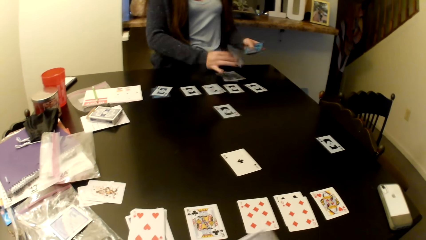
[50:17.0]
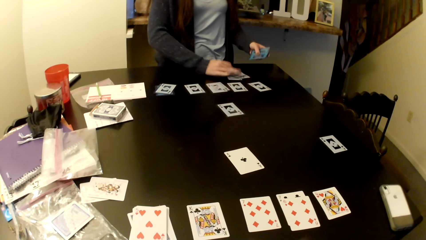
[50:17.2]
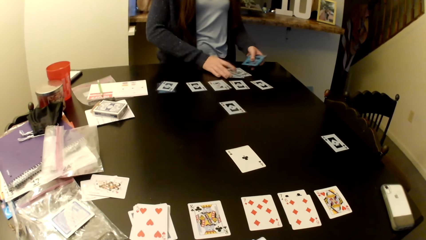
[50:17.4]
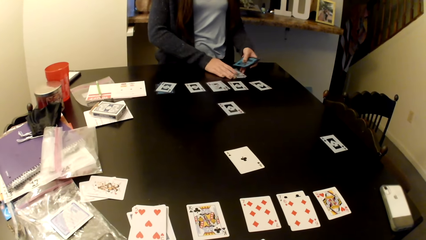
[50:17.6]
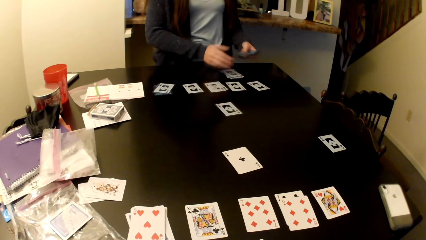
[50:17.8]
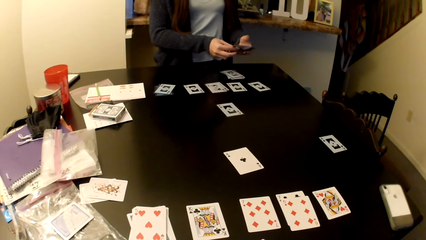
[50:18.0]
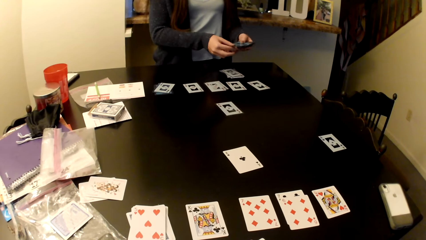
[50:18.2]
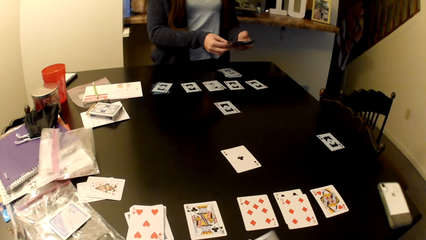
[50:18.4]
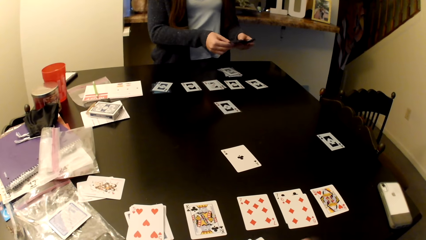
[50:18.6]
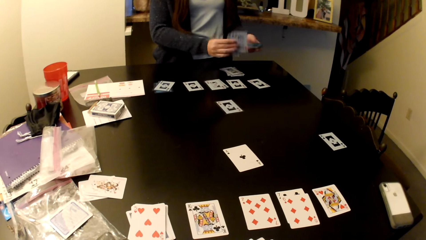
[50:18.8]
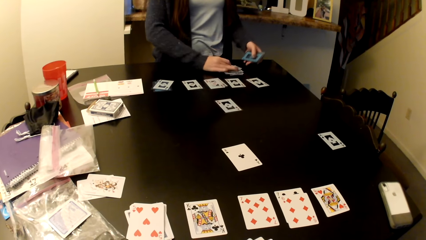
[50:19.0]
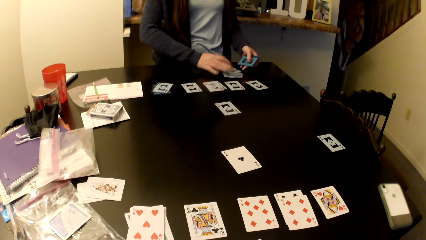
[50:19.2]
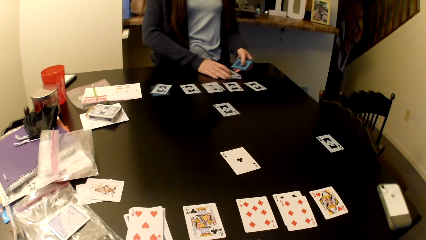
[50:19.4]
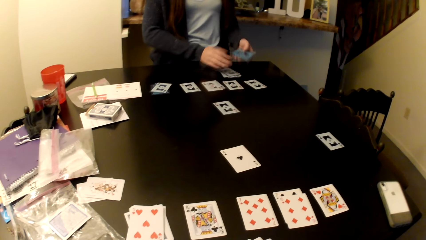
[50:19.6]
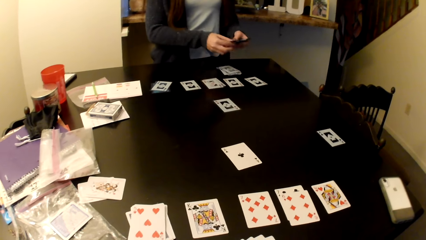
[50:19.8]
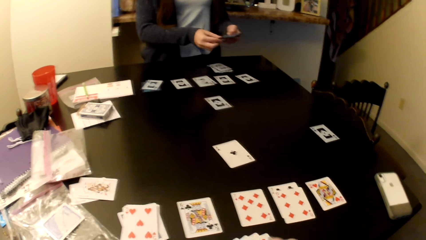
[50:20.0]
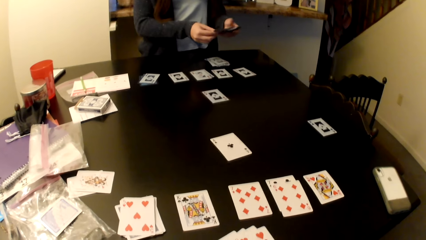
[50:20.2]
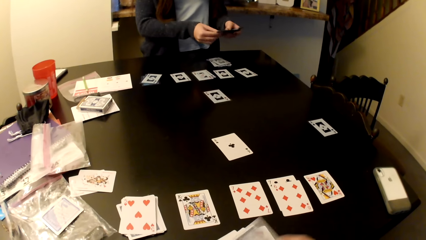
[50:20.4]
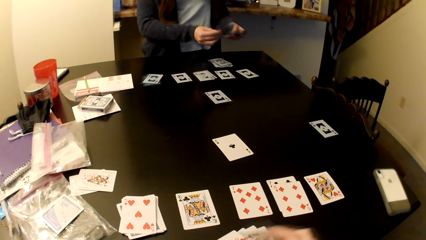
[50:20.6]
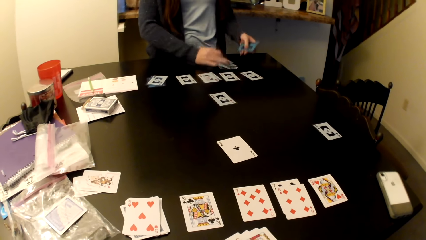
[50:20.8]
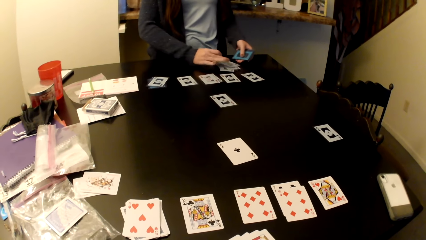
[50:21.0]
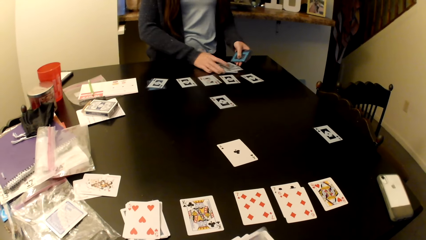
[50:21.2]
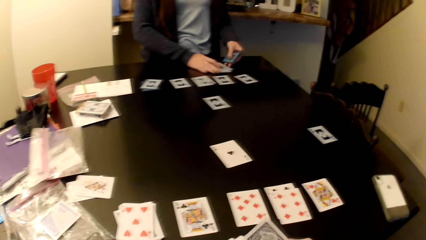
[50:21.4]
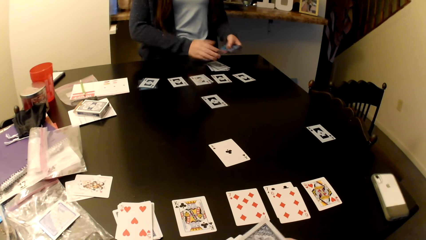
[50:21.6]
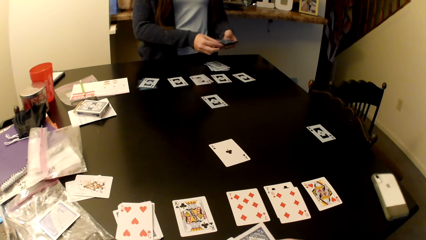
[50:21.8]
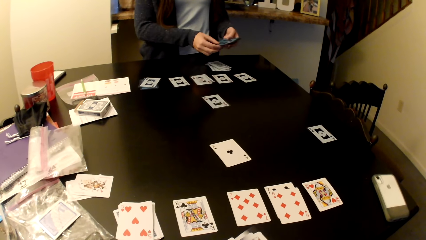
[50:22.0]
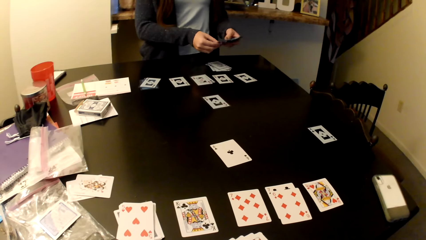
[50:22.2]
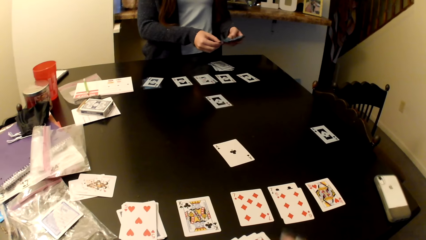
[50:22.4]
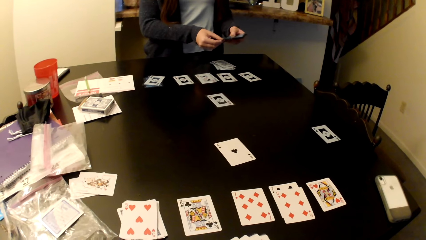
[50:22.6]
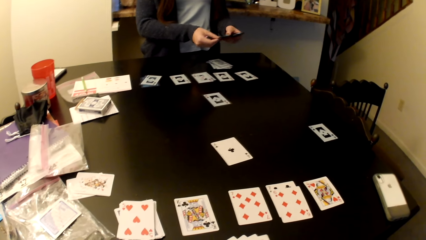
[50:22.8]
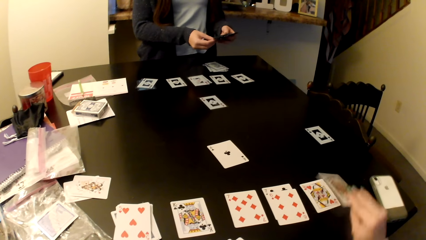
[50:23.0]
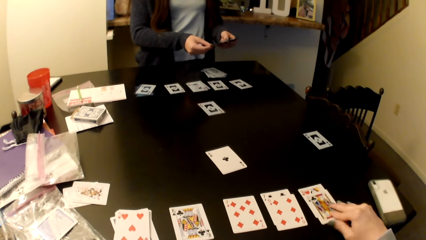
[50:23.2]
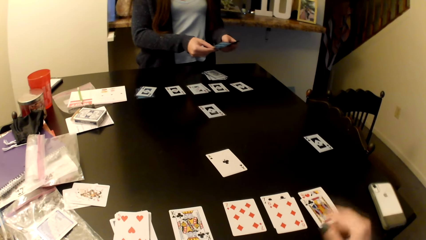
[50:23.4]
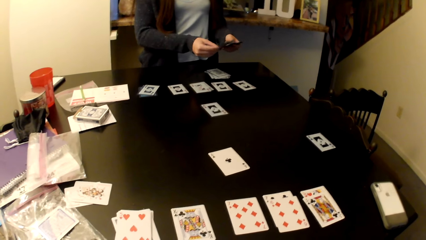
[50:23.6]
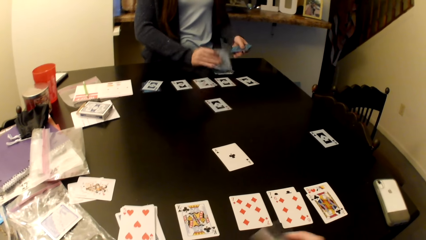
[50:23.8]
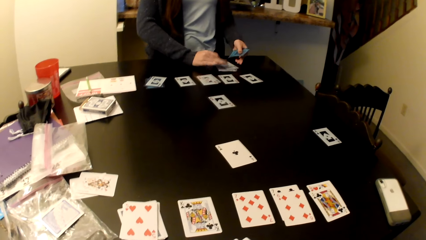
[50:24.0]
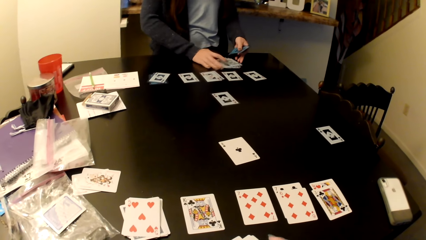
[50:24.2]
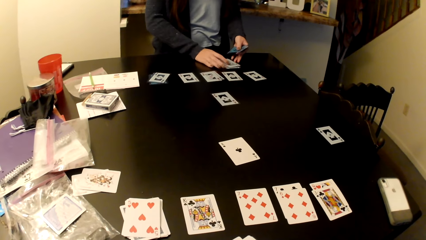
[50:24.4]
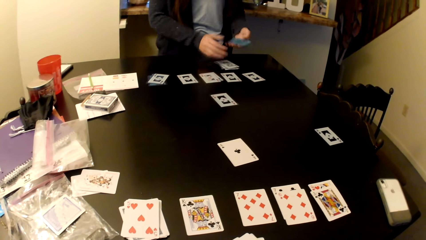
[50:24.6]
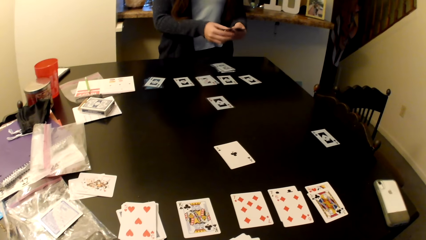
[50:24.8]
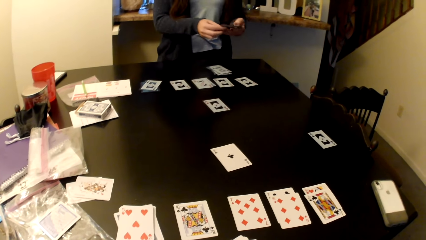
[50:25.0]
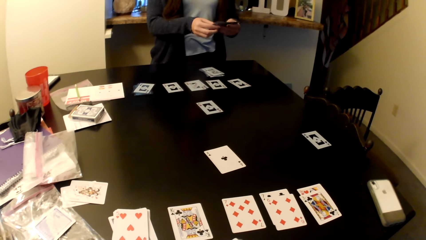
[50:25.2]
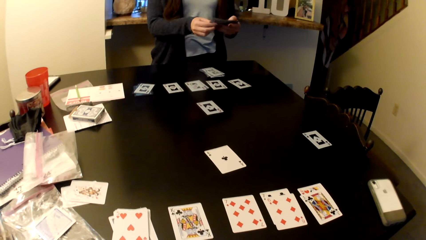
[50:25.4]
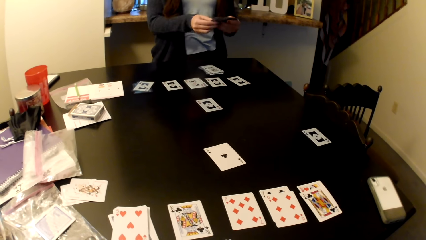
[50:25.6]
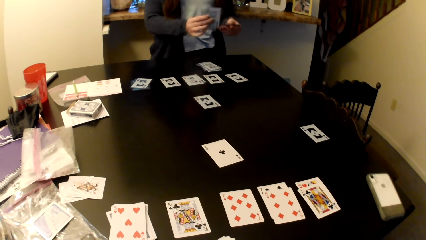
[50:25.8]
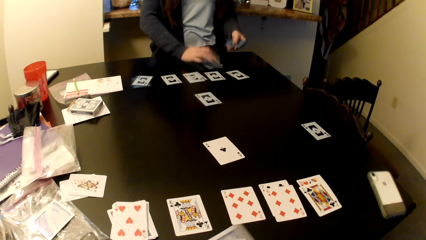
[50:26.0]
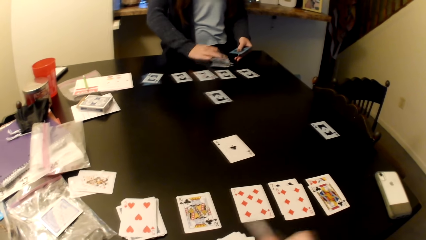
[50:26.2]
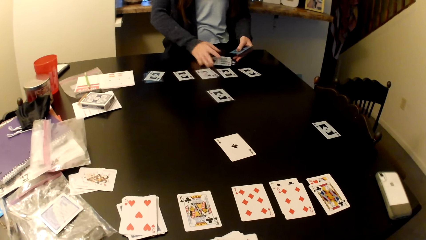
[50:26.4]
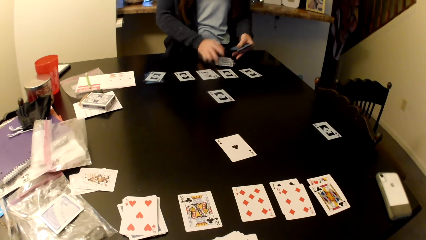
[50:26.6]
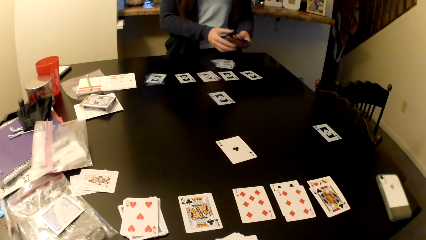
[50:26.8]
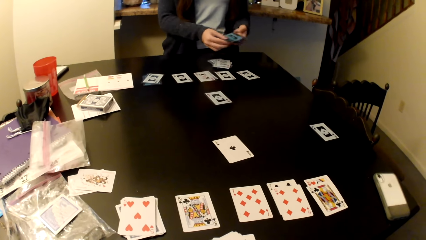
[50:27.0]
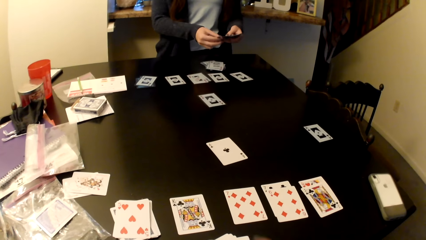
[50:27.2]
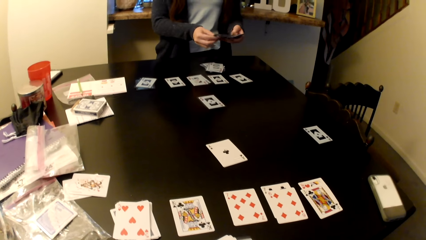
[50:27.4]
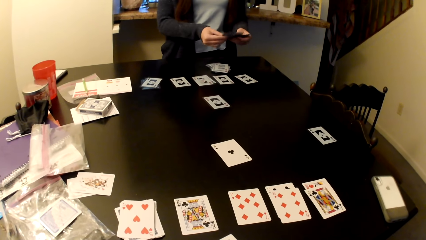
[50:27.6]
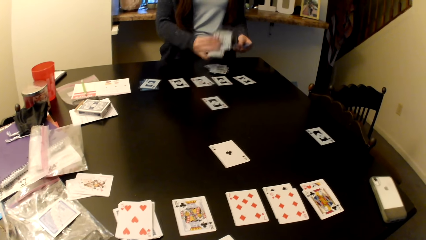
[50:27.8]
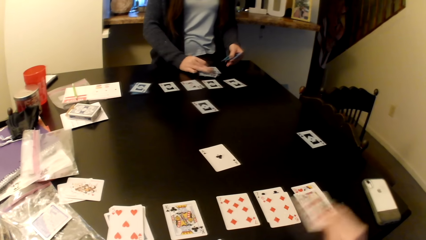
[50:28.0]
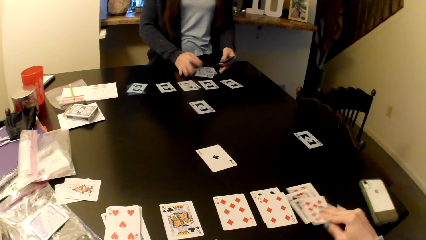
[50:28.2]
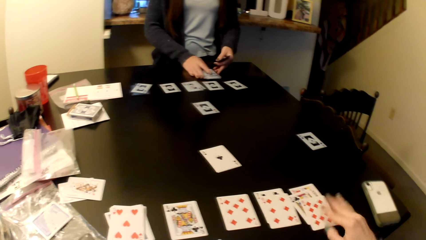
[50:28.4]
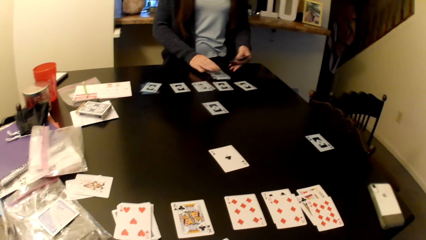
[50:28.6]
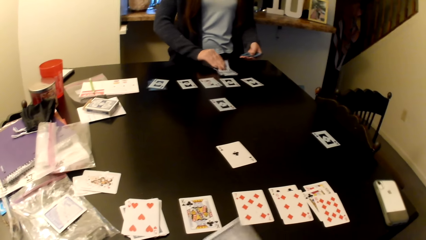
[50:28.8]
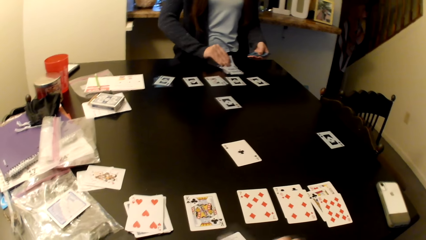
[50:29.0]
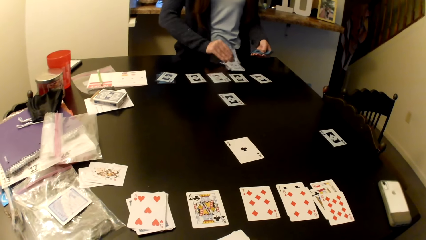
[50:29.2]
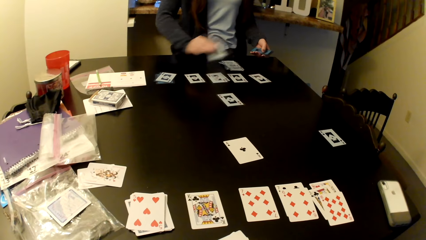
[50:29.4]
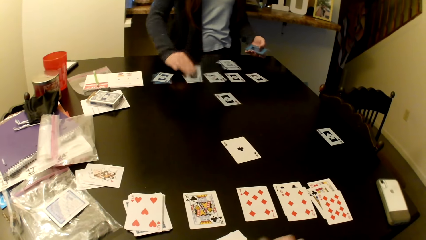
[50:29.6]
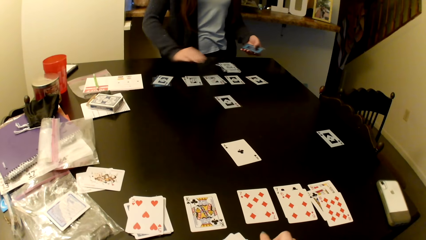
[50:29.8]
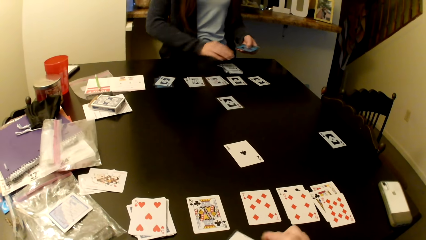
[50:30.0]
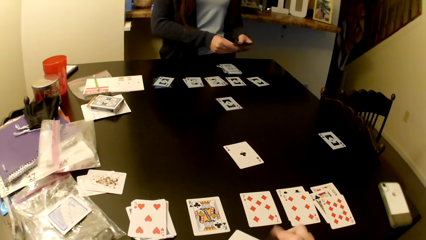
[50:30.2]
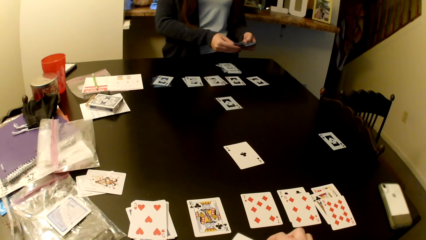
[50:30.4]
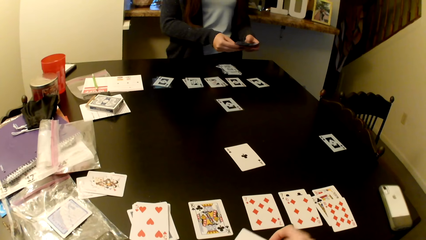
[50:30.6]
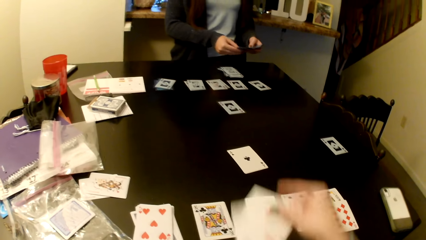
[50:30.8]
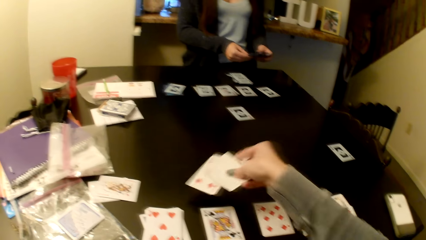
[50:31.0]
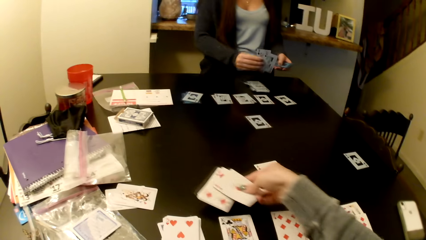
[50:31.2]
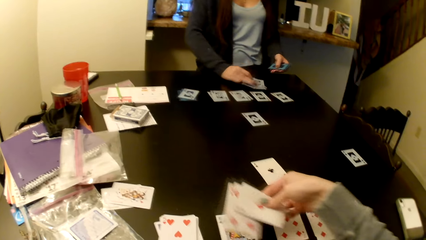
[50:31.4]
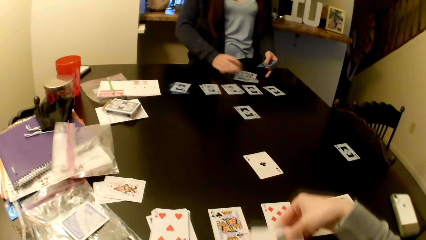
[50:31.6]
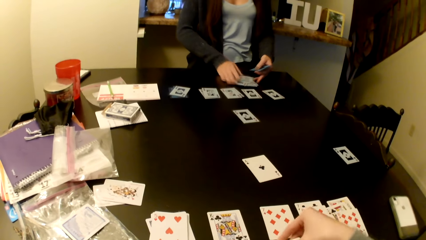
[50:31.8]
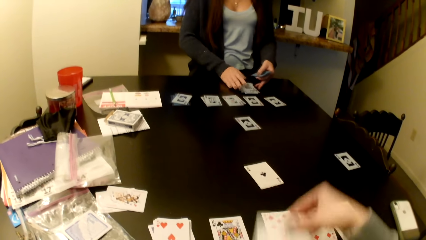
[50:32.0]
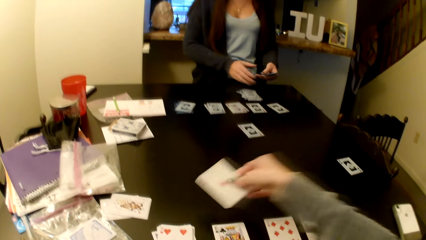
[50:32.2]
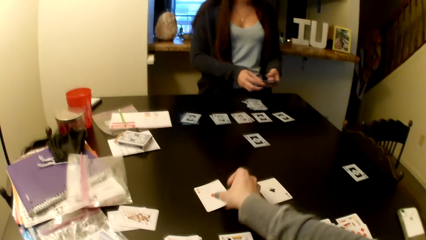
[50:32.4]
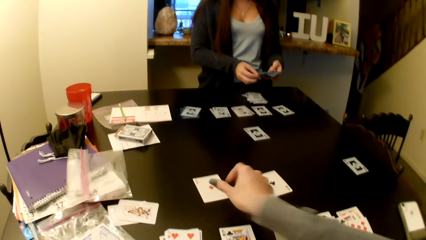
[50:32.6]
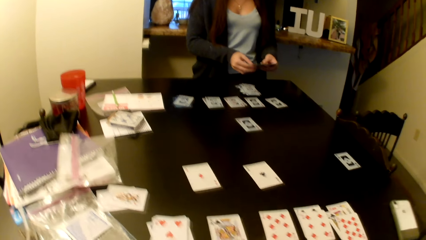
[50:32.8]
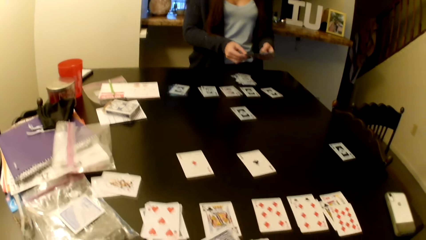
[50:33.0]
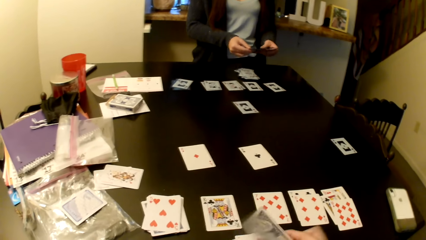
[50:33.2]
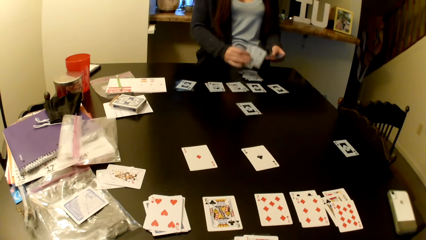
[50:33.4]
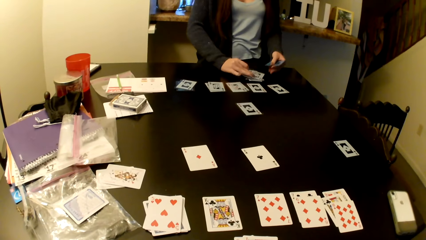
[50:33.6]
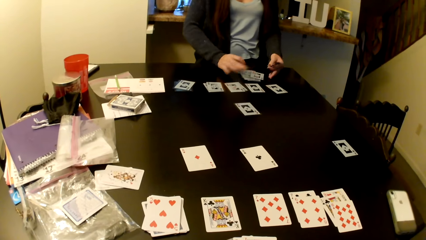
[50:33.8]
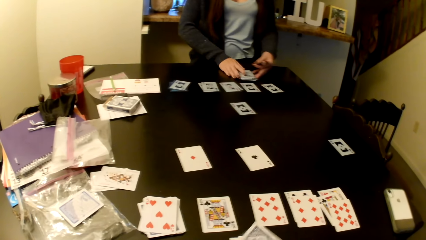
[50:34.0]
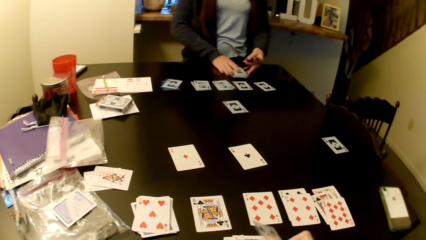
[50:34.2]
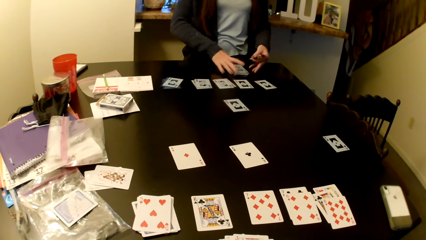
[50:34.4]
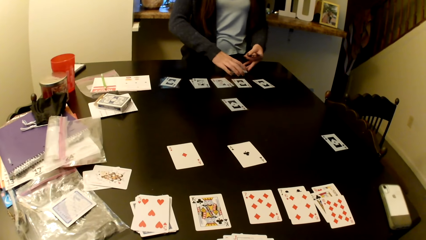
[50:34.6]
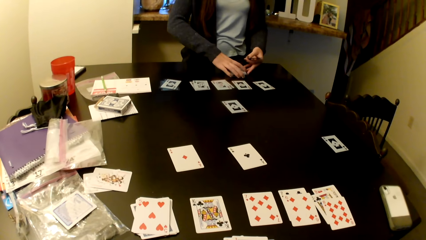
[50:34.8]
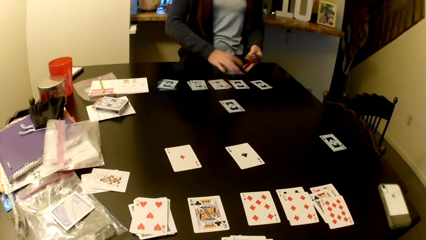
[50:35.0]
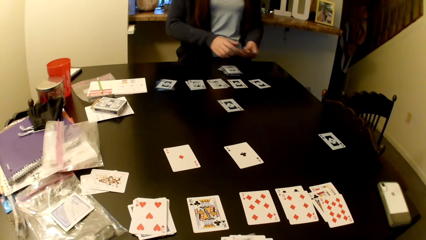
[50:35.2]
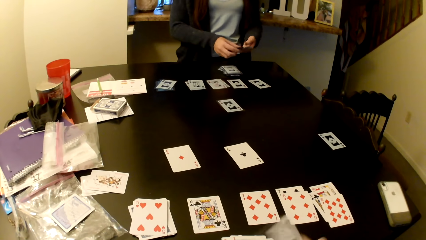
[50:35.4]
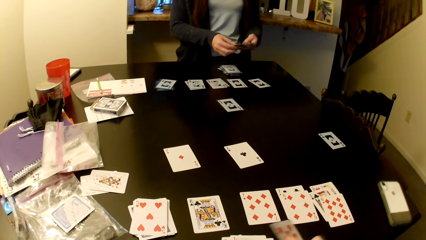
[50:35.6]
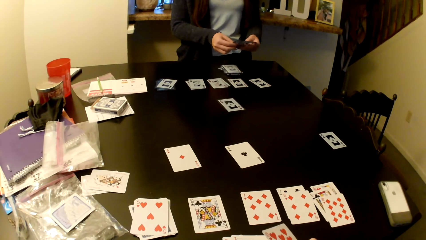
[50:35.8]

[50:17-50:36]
A woman places the cards on the table. The camera wearer places some cards on the table.
